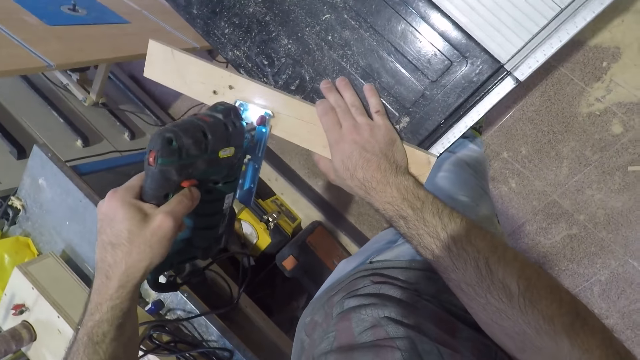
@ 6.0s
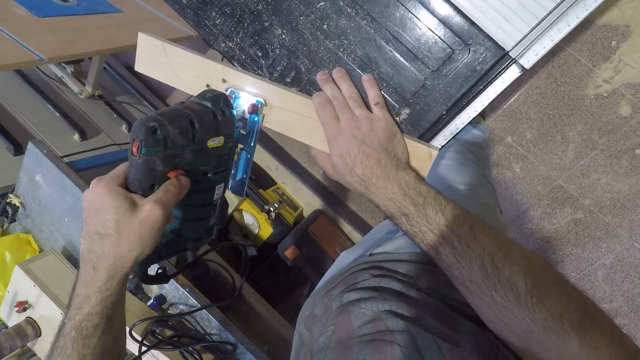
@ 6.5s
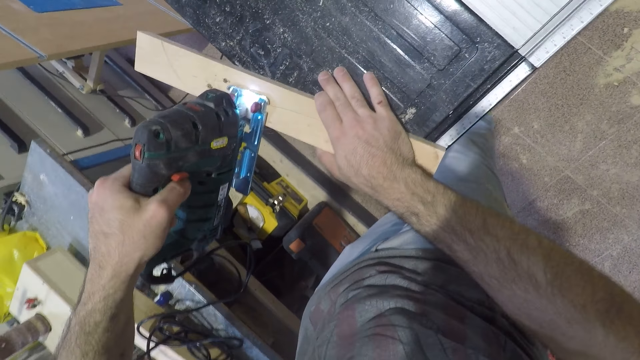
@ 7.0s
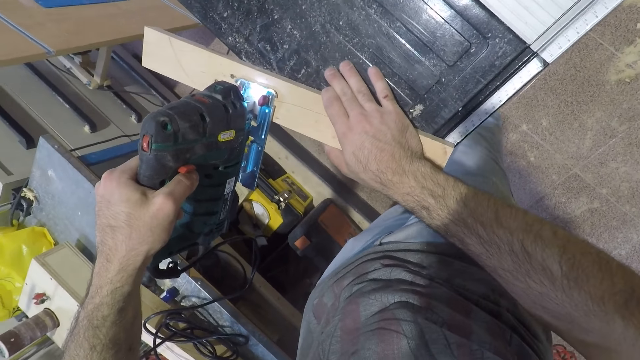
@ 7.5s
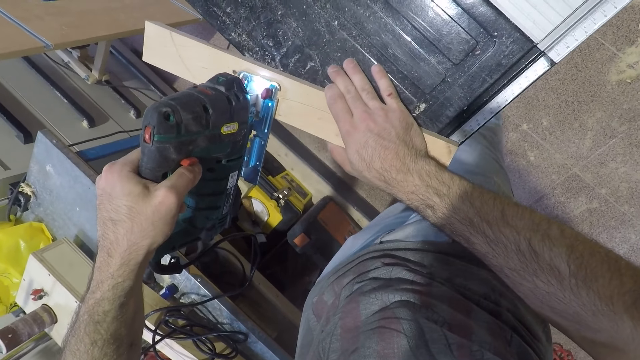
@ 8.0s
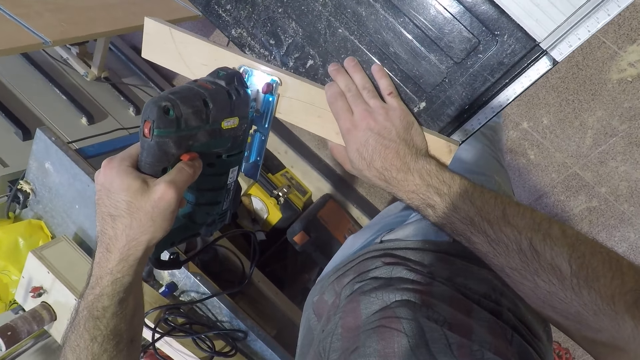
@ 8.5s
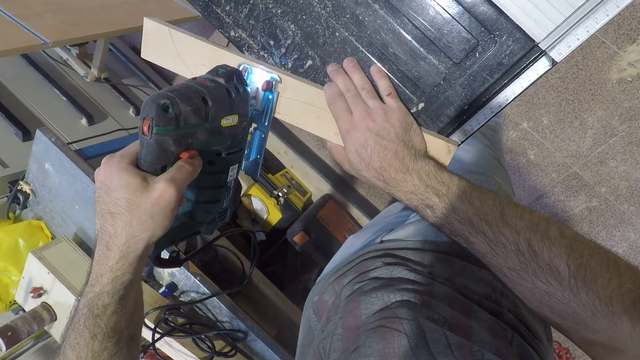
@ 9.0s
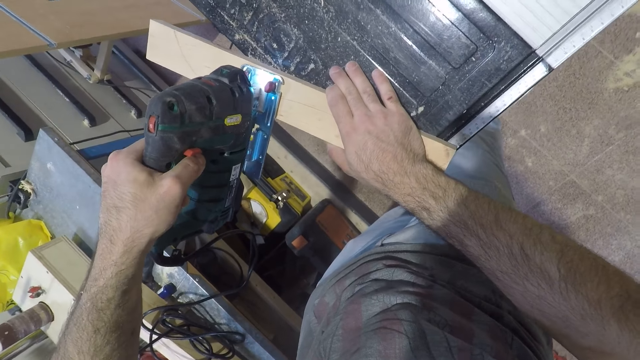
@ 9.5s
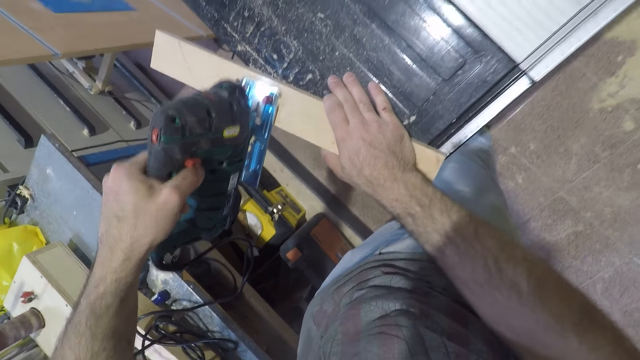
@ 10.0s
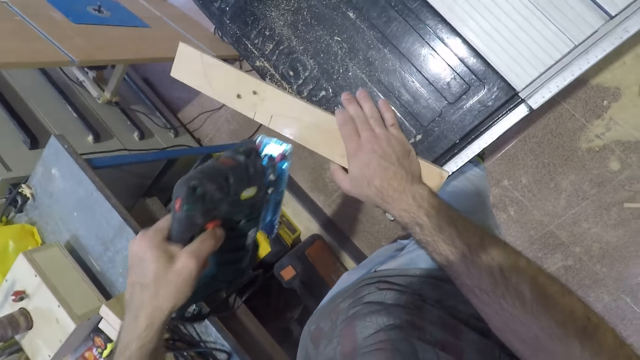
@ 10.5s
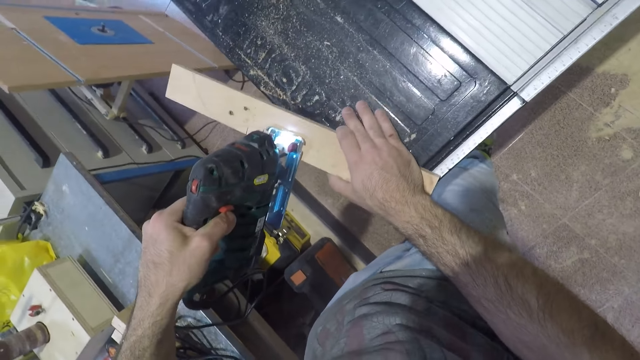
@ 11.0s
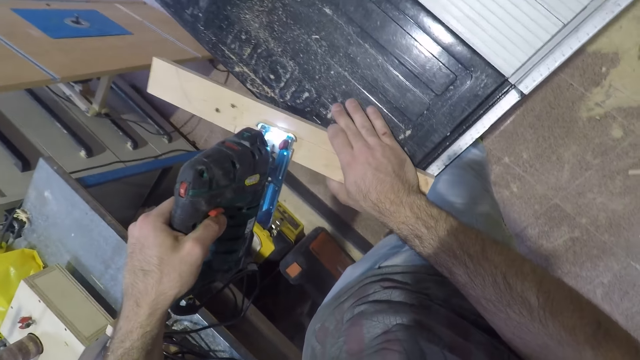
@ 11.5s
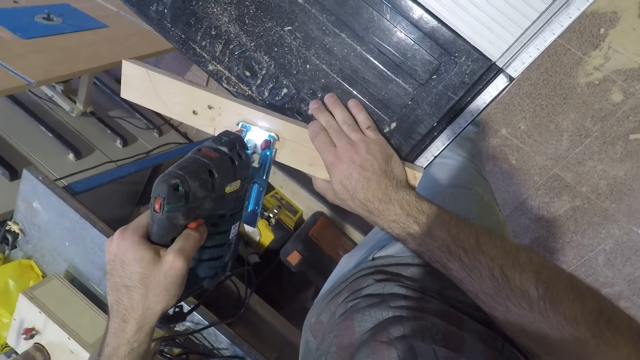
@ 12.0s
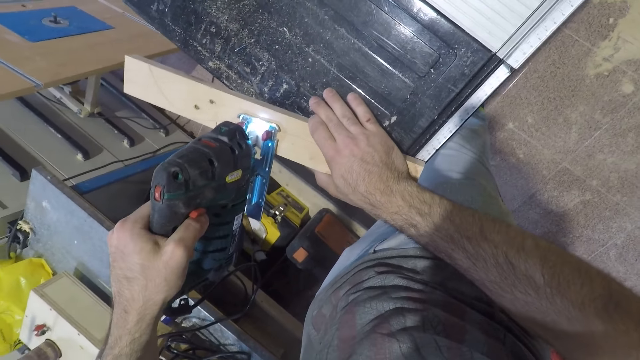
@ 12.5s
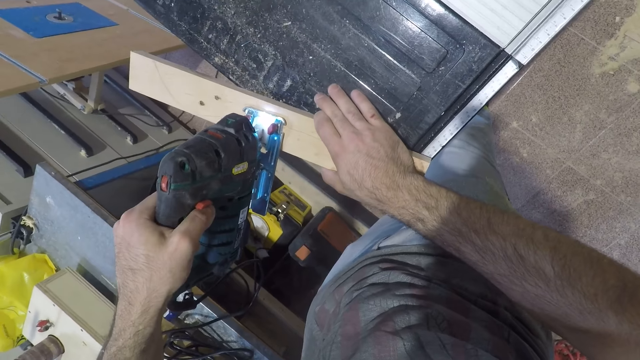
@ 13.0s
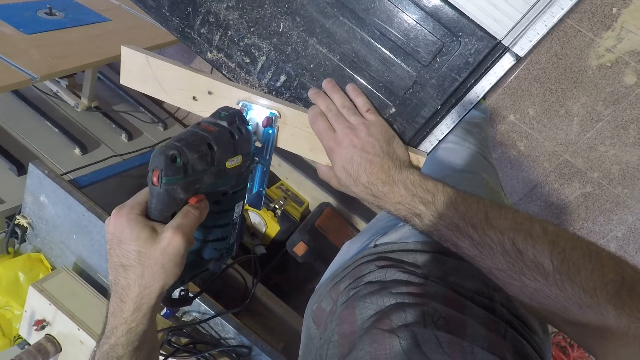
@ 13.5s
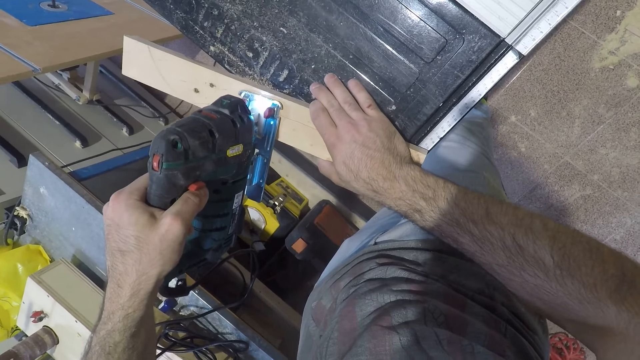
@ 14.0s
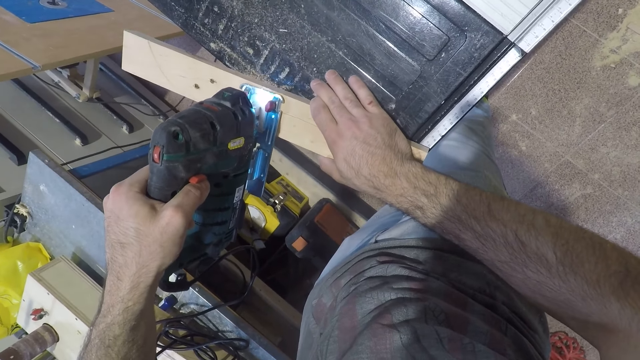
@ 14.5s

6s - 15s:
The camera wearer cuts the wood with the jigsaw. They stop cutting the wood with the jigsaw. They cut the wood with the jigsaw.

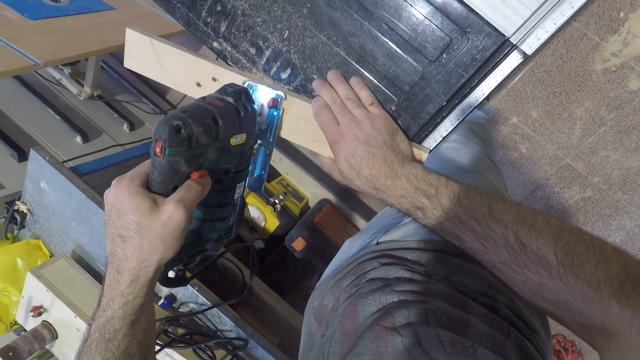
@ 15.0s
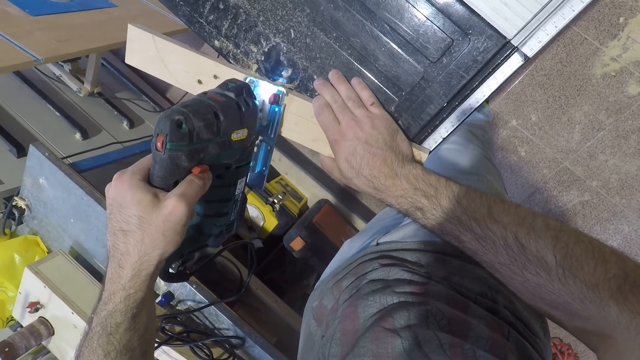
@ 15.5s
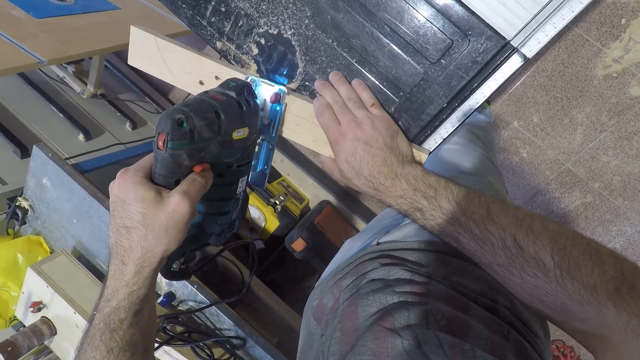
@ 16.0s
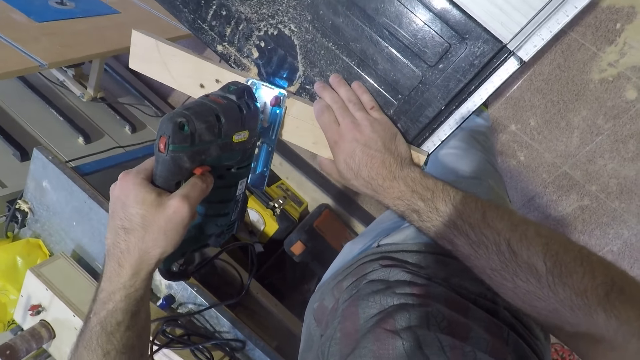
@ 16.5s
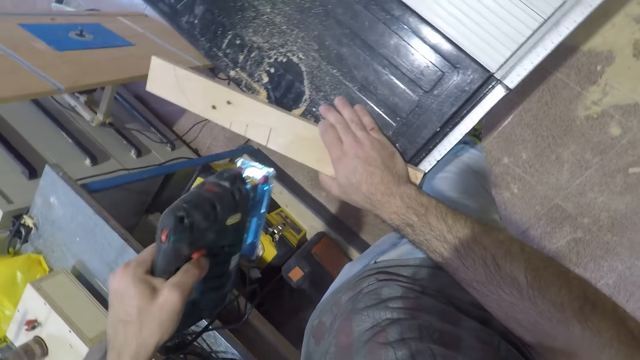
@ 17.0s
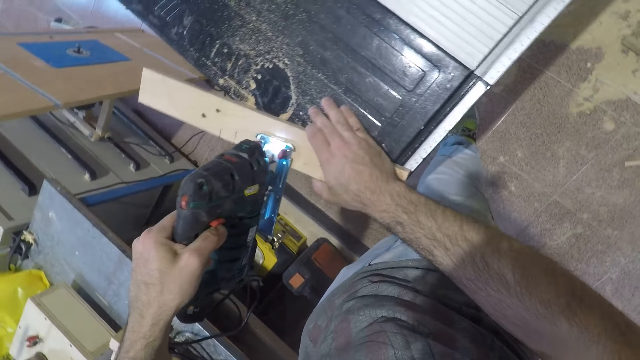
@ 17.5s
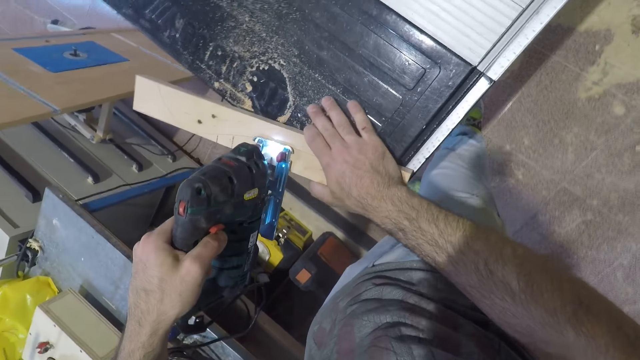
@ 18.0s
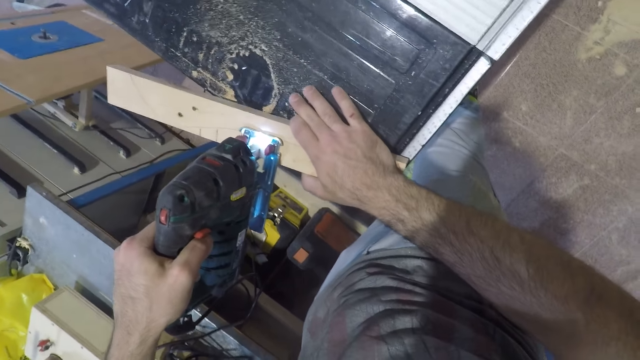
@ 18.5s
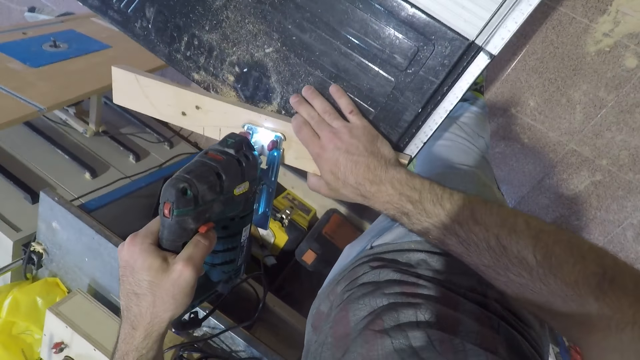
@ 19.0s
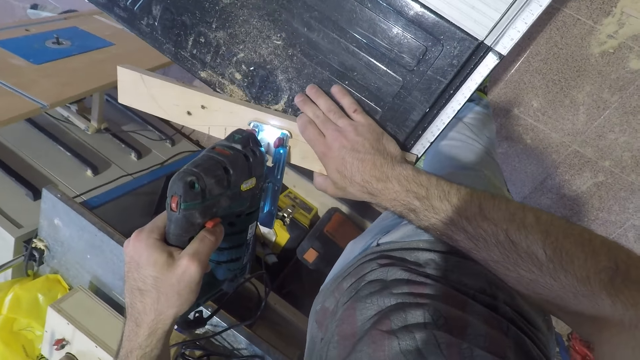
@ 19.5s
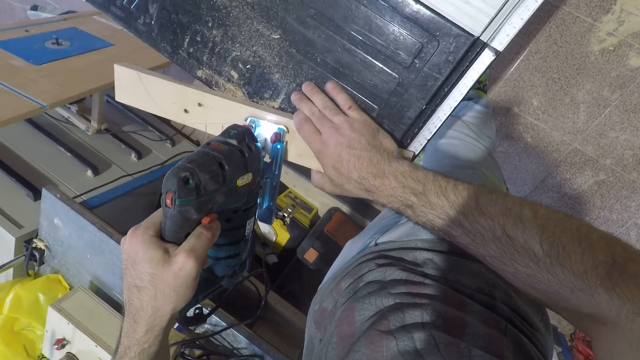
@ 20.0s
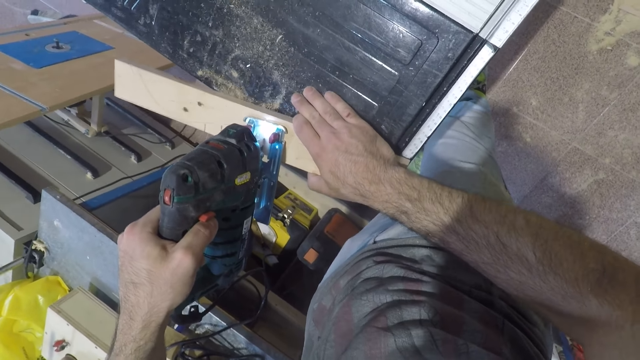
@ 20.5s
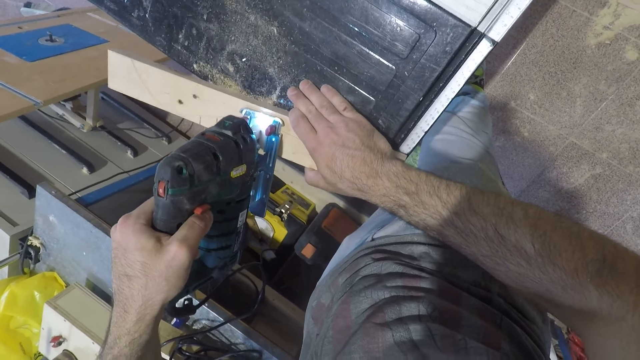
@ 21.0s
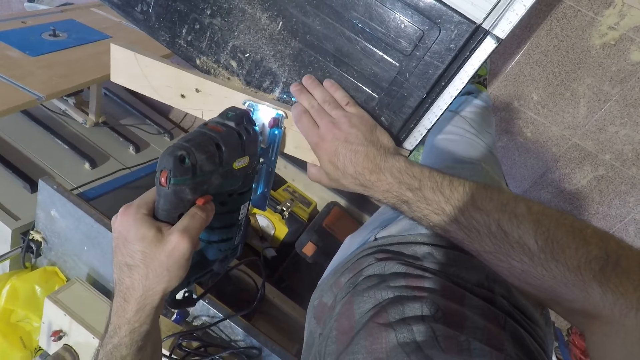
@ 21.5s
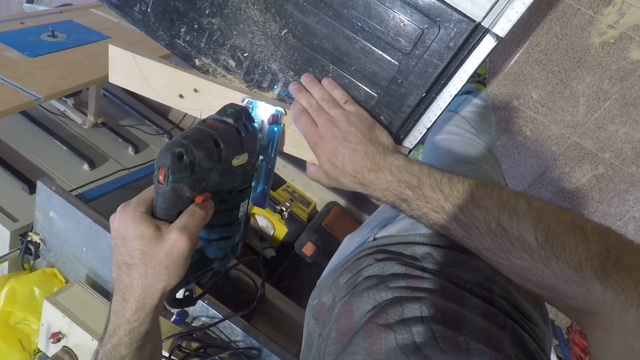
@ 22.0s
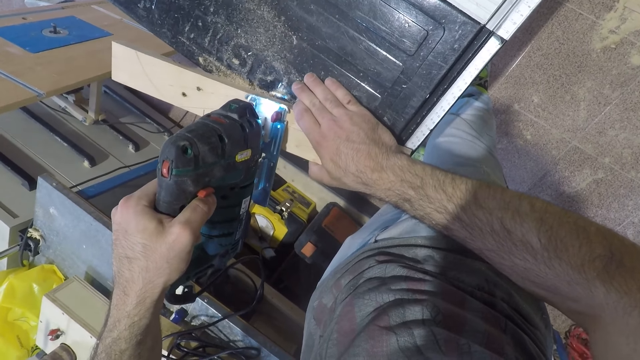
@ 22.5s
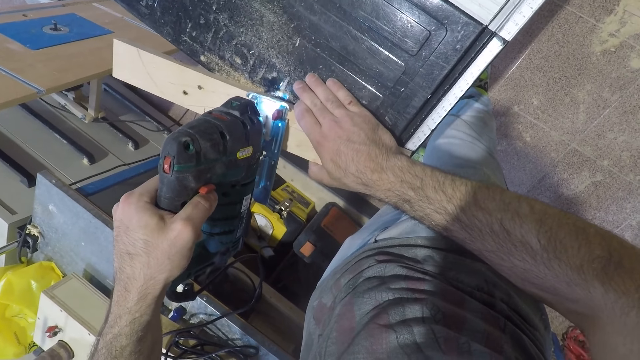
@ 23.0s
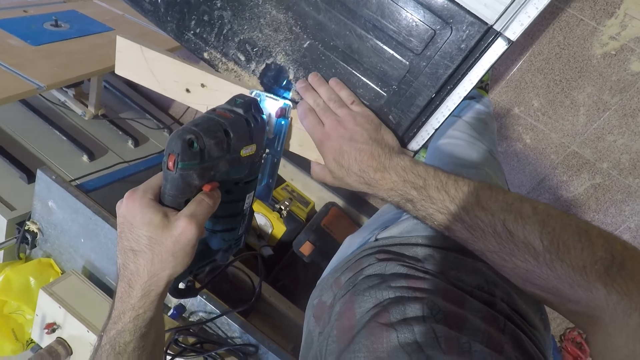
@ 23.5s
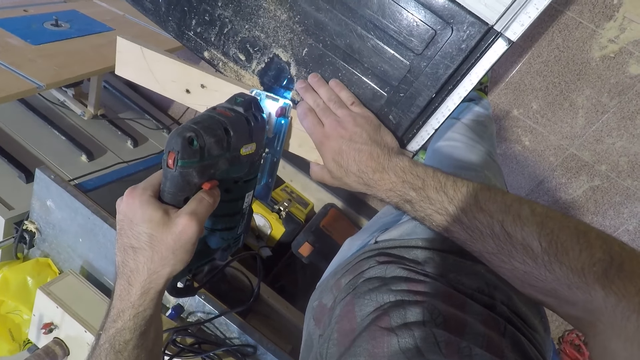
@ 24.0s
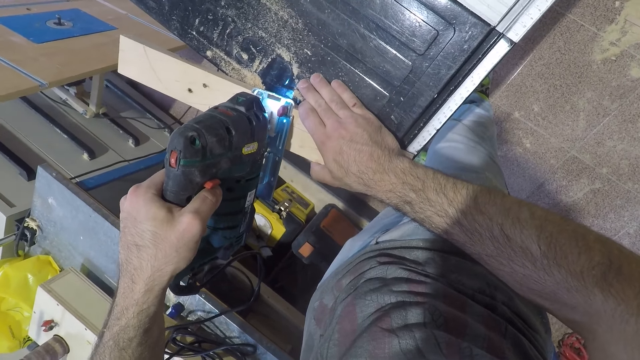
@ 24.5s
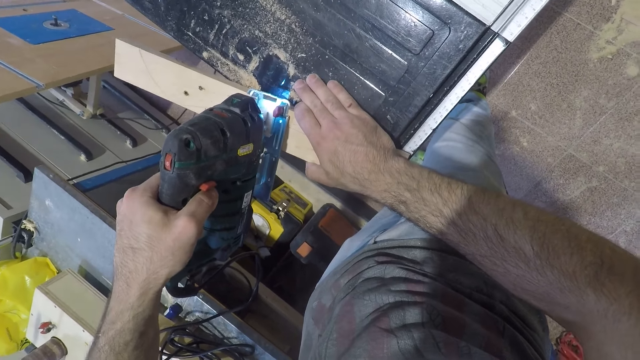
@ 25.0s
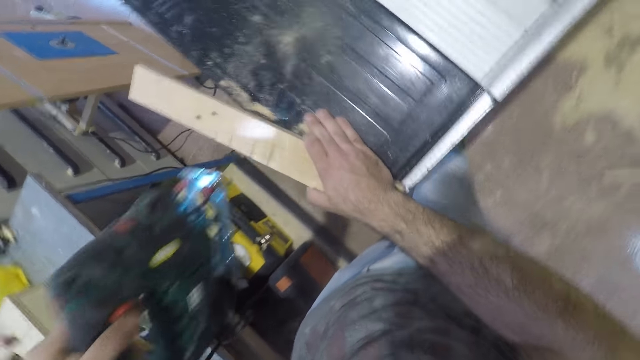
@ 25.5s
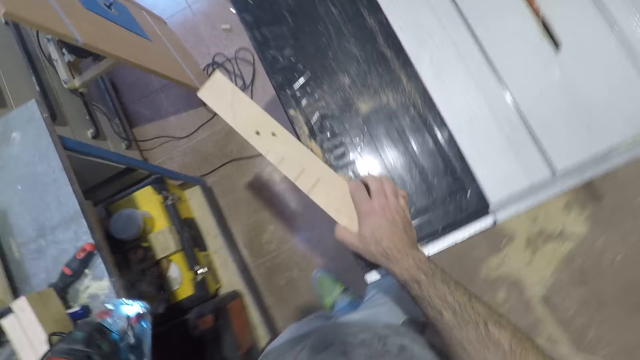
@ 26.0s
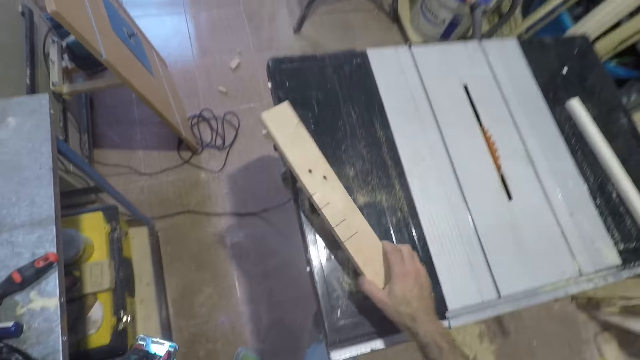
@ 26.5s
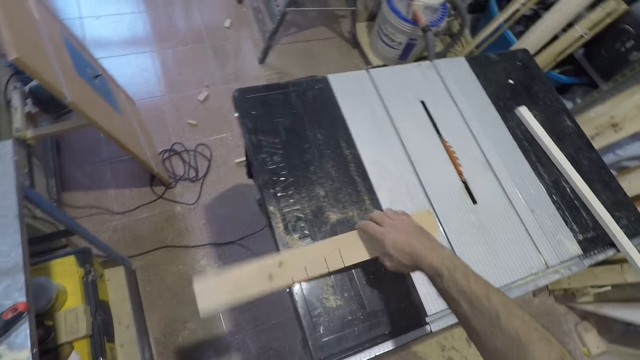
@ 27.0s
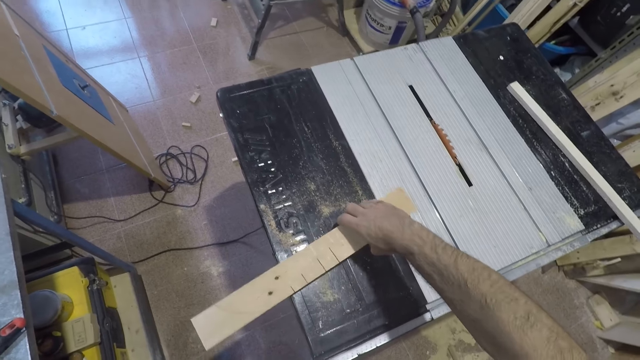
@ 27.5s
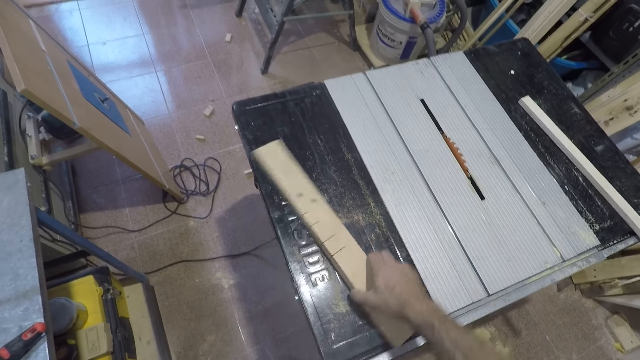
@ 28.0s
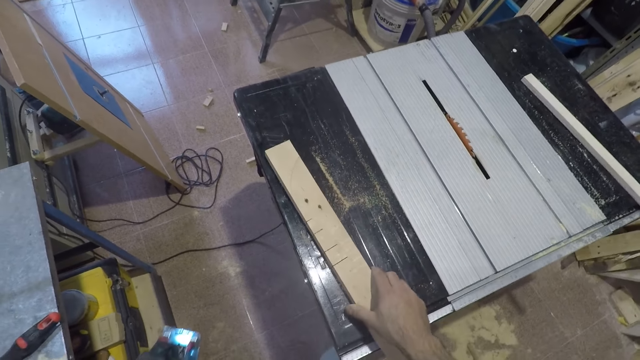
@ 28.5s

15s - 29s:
The camera wearer stops cutting the wood with the jigsaw. They cut the wood with the jigsaw. They stop cutting the wood with the jigsaw. They turn the wood.
